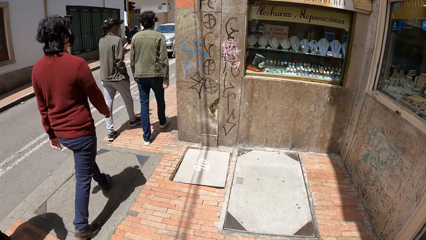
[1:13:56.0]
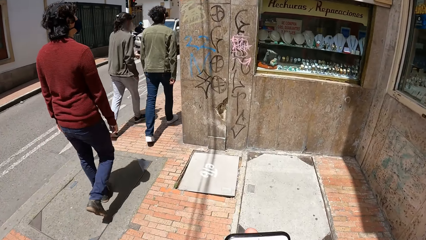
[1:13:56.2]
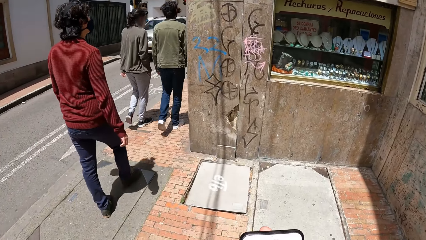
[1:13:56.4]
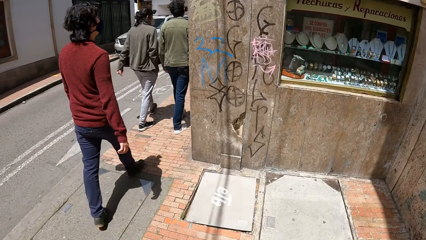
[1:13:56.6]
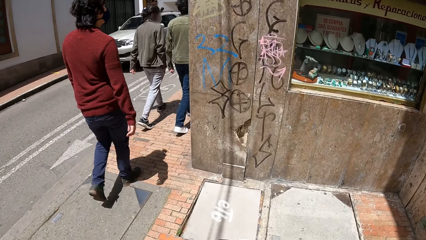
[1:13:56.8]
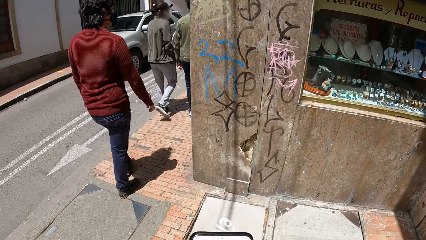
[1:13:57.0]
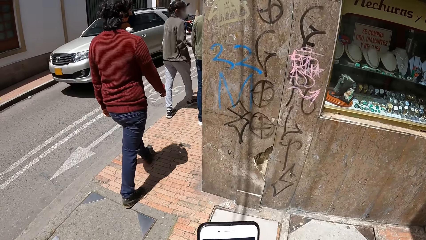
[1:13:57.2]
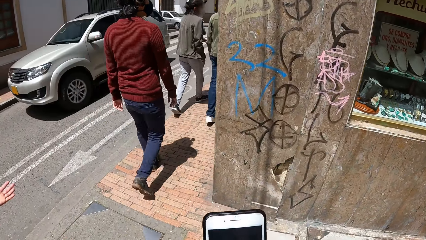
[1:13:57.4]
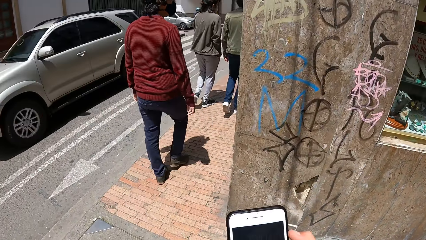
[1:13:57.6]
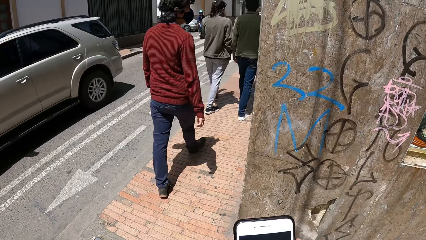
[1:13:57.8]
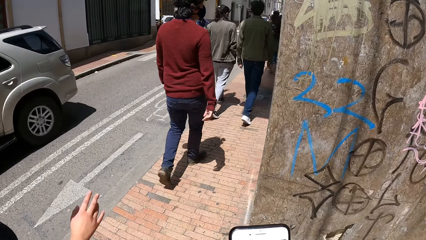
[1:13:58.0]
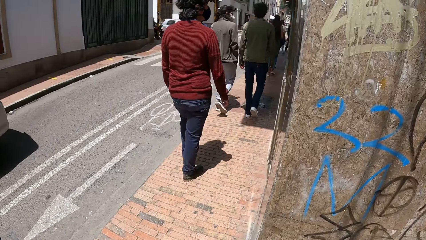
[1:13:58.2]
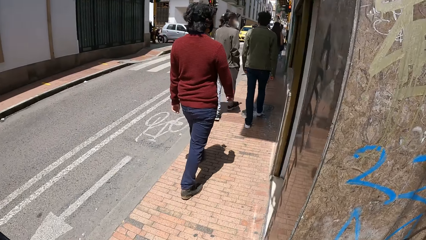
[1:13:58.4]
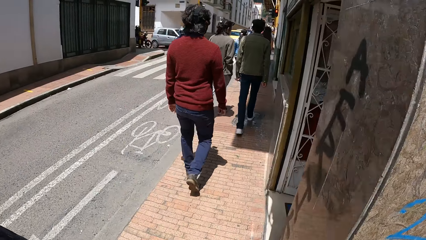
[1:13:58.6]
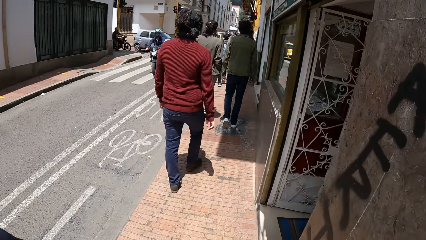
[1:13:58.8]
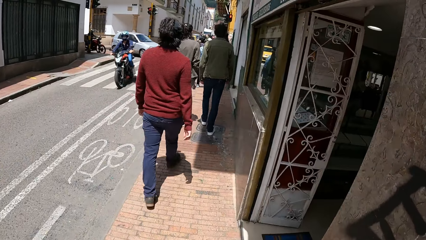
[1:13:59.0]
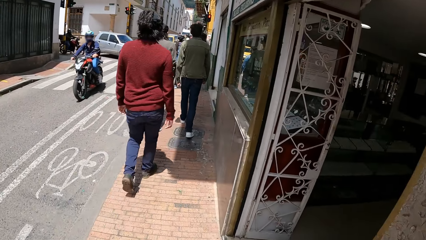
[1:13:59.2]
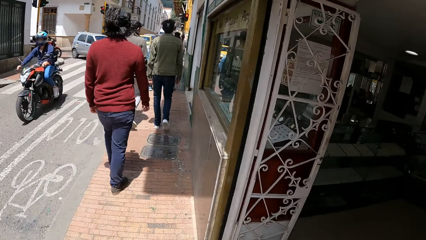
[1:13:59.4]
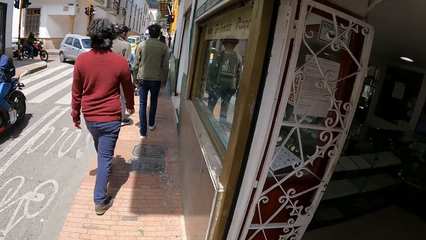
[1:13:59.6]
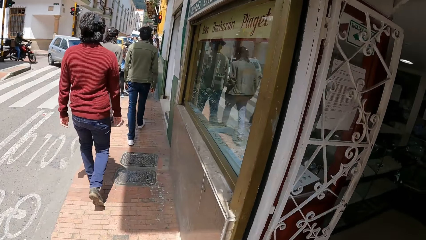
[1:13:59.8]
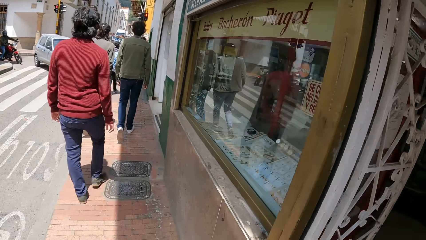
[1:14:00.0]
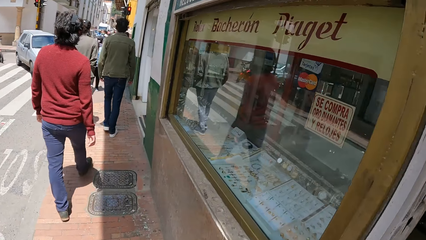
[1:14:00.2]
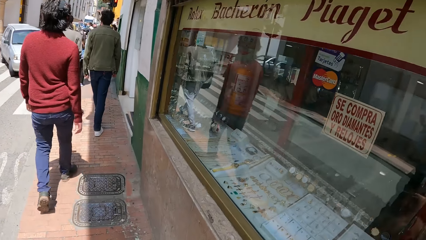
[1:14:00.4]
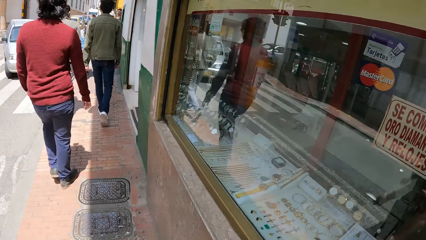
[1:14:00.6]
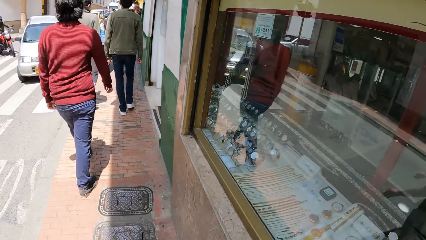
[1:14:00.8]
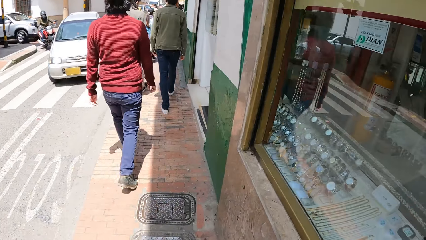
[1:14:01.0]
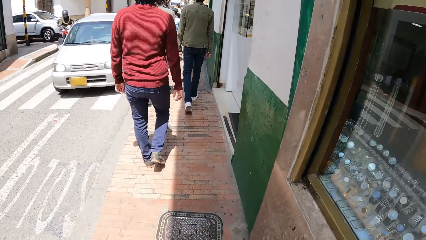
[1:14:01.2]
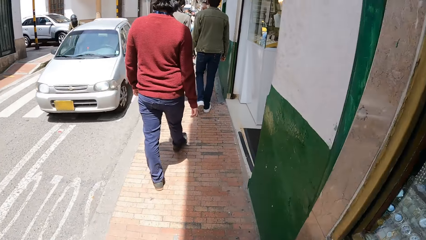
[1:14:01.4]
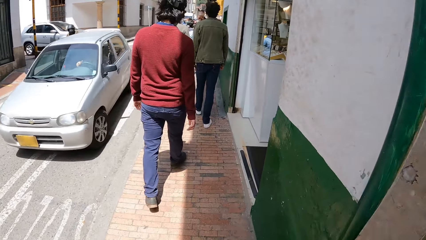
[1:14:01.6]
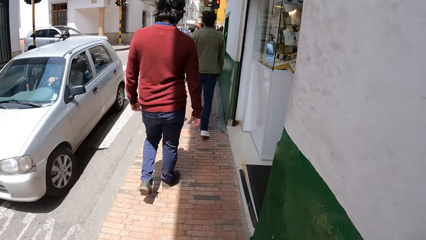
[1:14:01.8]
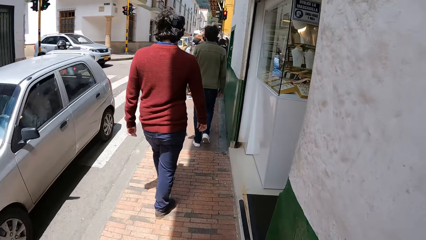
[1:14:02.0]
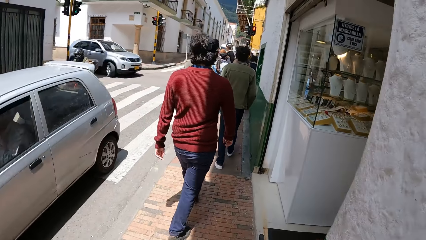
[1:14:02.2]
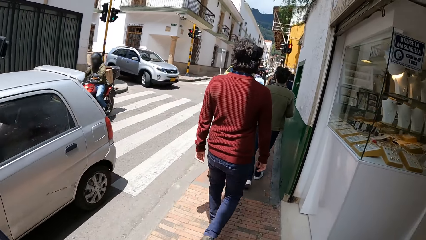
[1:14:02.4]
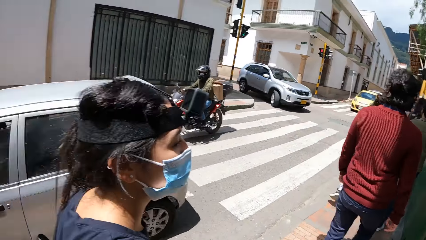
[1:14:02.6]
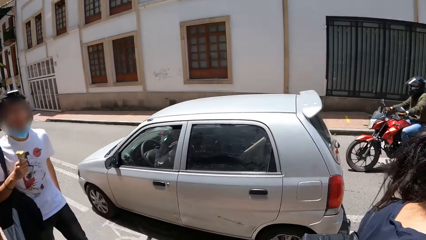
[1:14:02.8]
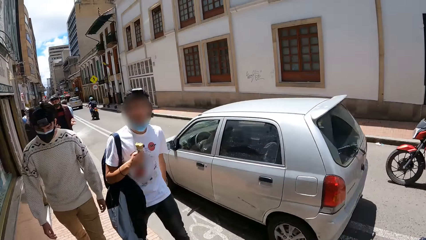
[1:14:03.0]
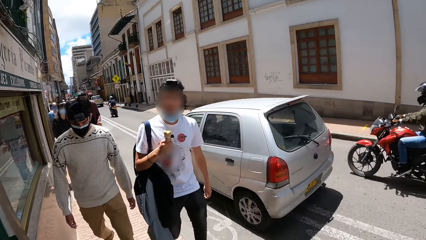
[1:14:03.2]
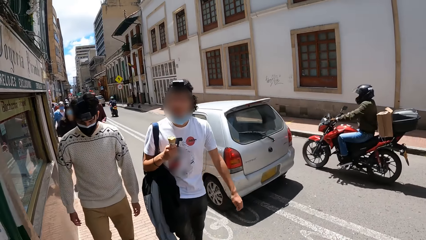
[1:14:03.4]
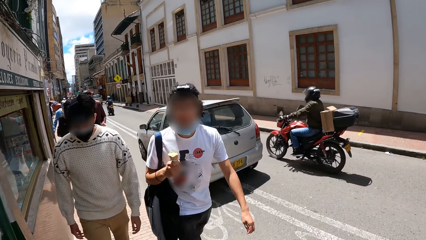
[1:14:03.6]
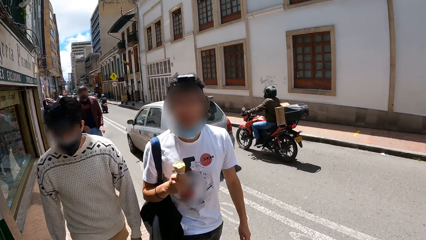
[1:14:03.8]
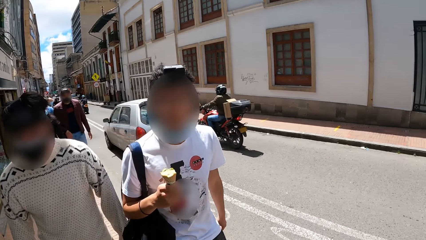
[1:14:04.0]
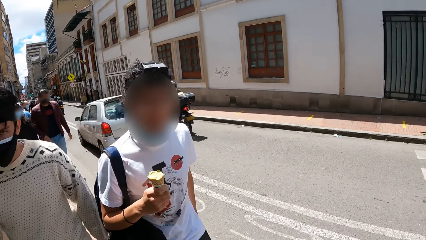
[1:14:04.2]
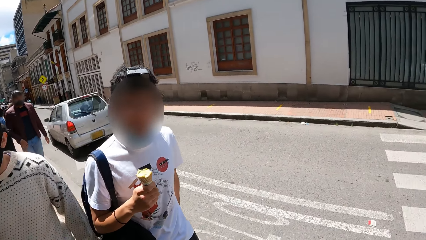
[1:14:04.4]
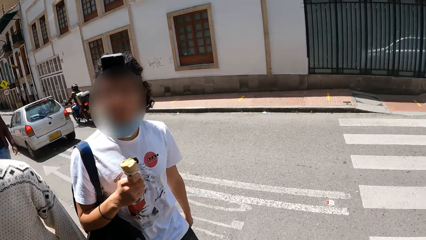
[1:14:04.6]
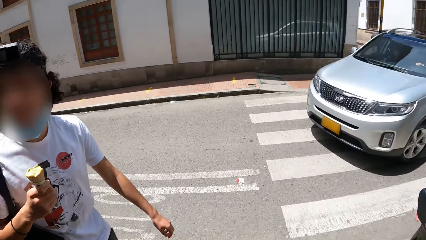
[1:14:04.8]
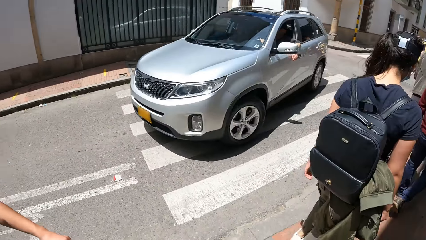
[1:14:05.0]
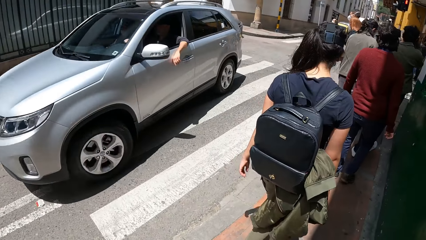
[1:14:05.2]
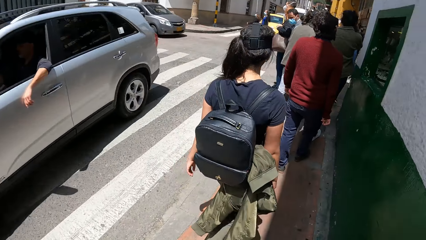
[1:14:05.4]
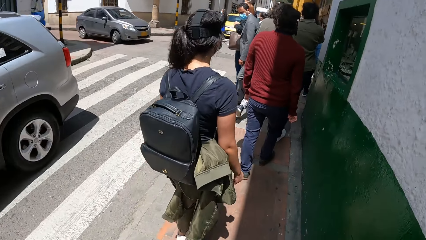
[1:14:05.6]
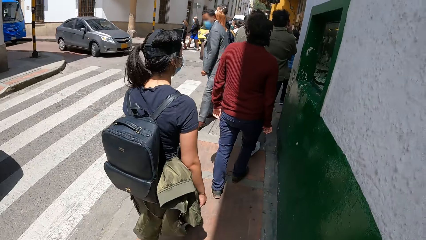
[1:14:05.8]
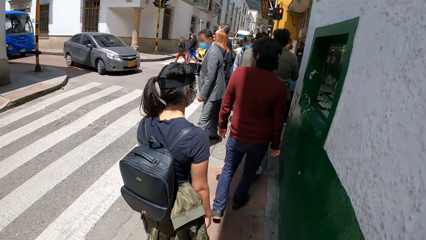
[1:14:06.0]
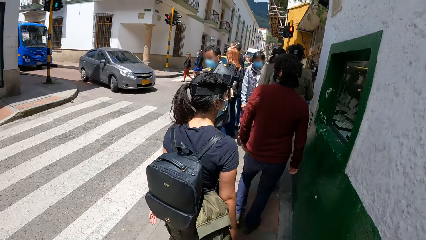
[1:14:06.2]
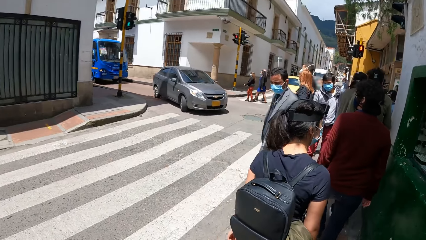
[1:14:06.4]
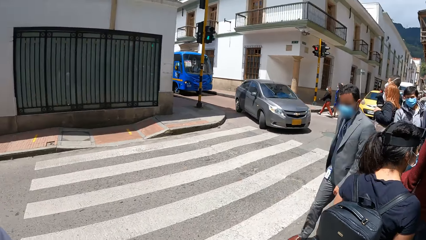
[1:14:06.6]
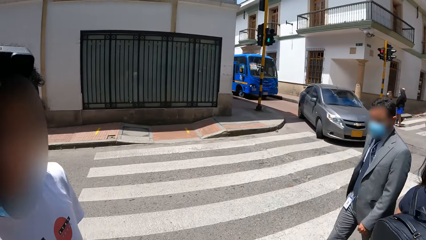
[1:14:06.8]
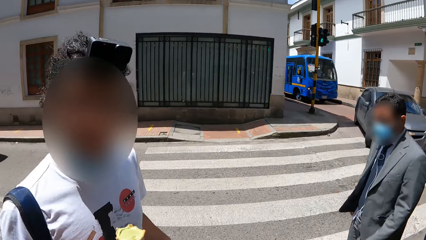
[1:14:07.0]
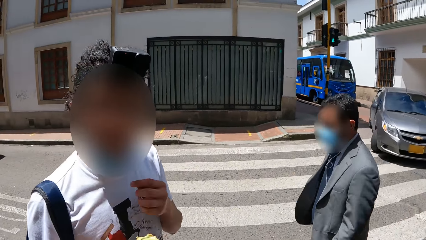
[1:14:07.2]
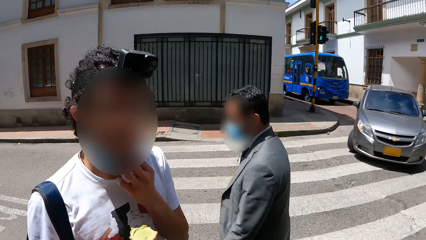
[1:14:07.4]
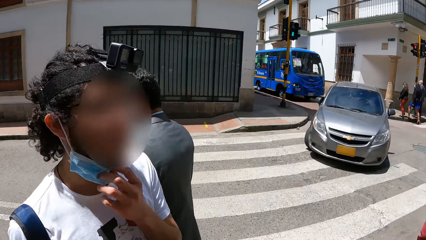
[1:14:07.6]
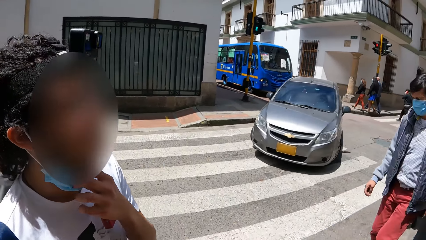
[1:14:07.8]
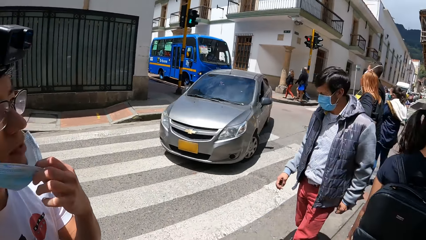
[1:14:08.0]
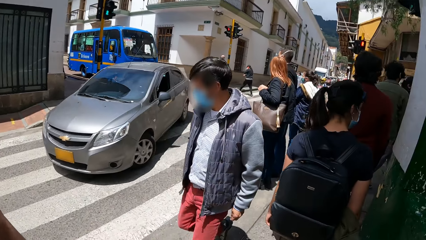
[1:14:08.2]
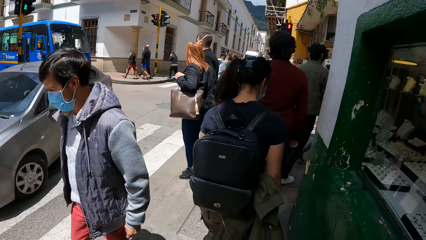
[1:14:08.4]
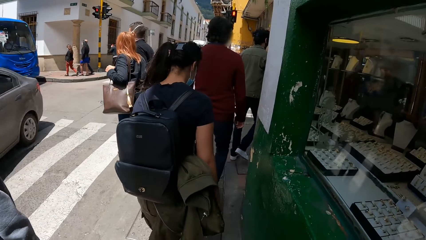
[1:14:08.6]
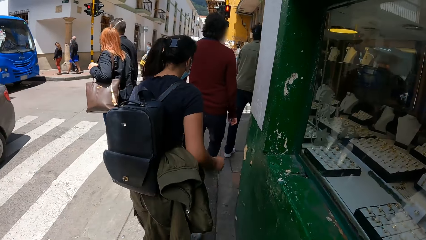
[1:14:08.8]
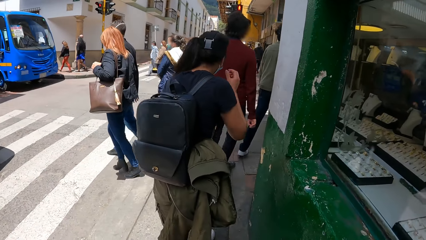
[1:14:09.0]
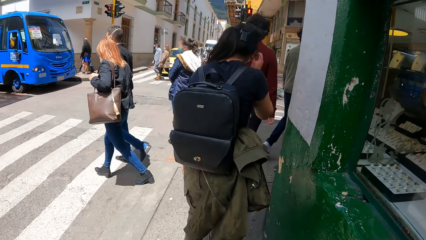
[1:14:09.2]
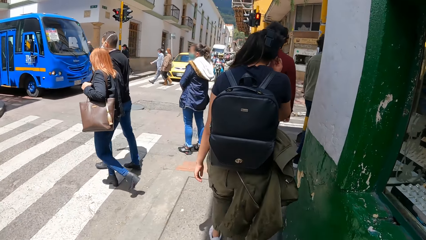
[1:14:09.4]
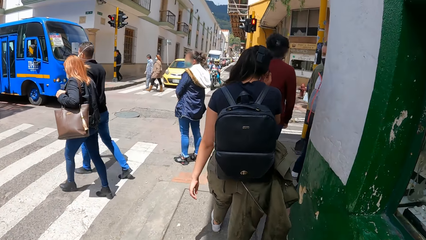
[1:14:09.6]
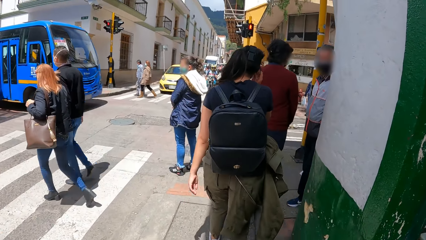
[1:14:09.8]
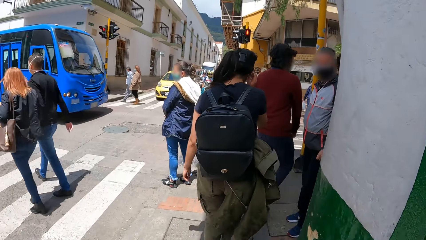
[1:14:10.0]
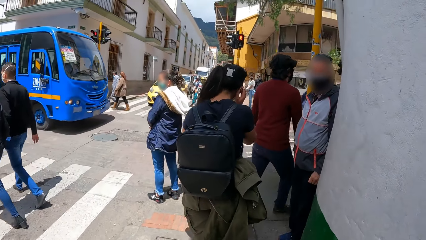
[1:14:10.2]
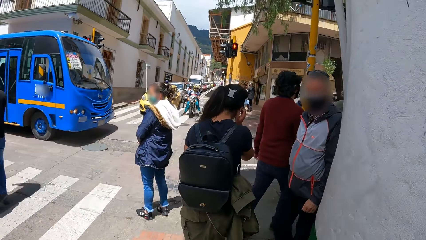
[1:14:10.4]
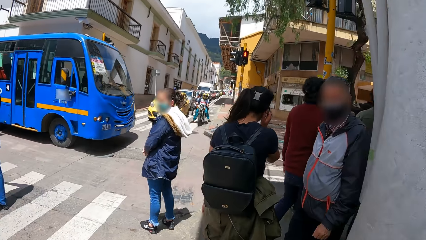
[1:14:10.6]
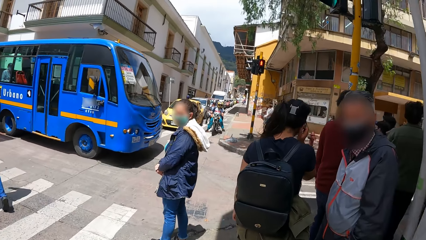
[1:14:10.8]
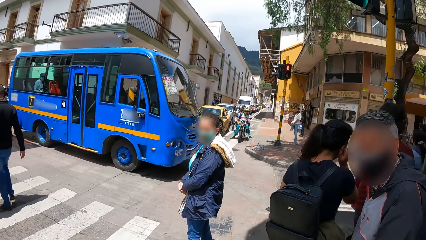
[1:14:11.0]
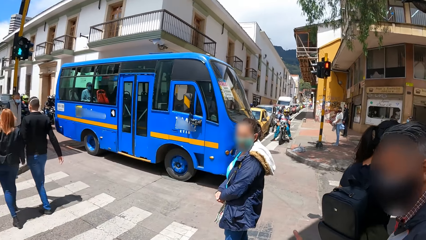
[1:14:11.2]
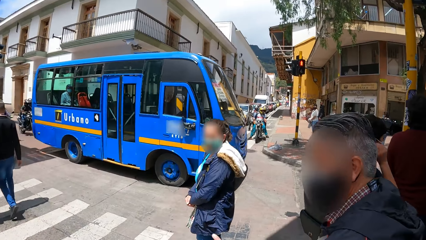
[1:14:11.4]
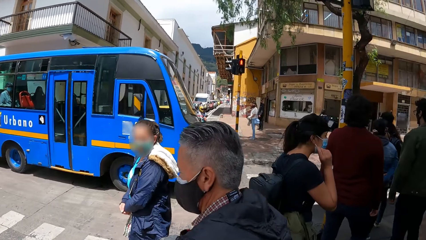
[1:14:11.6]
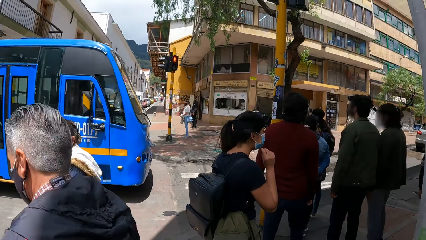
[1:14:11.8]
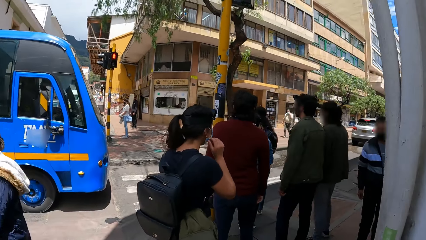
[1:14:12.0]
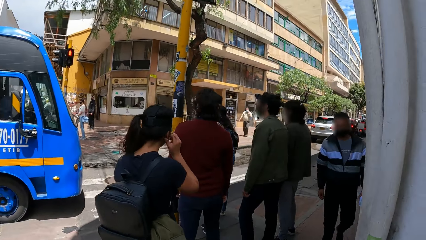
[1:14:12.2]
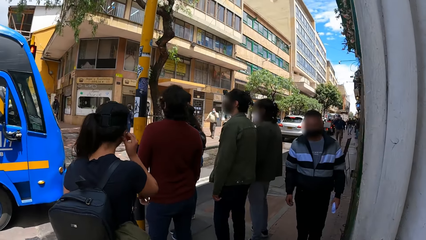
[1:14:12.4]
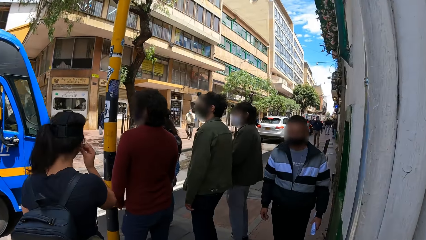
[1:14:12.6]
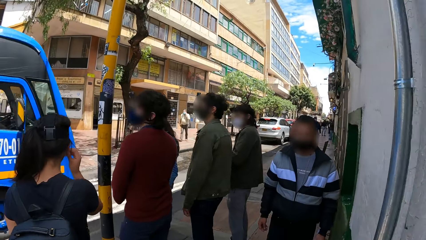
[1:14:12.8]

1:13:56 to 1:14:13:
The camera wearer operates a phone in her right hand. A man touches his face mask with his left hand. The woman touches her ear with her right hand.
